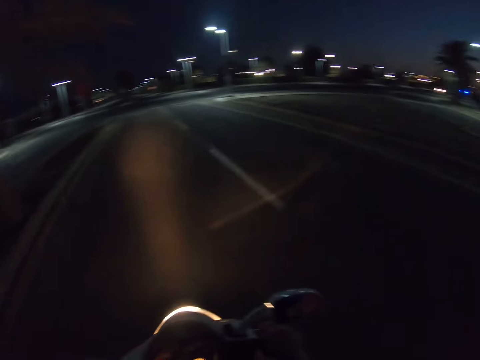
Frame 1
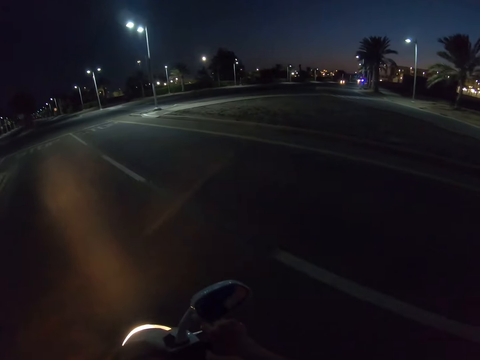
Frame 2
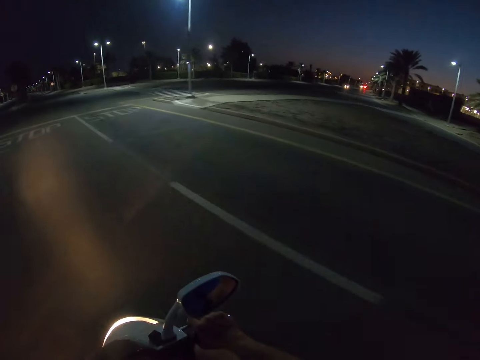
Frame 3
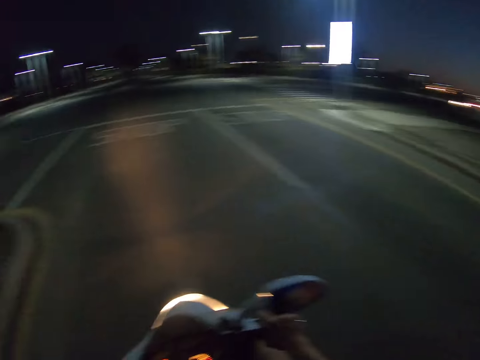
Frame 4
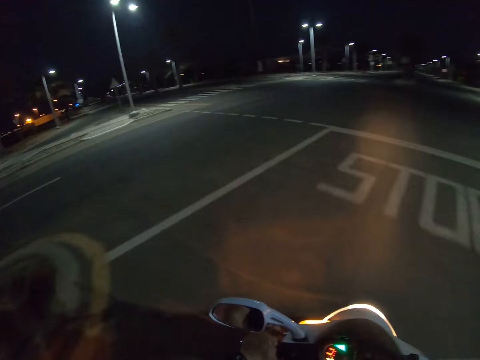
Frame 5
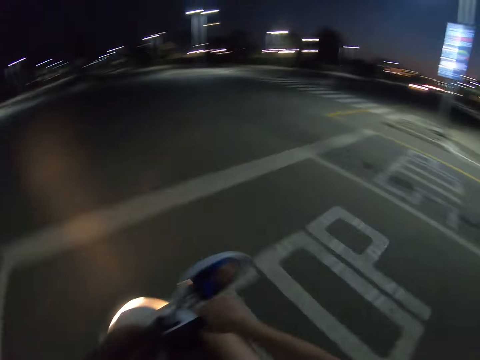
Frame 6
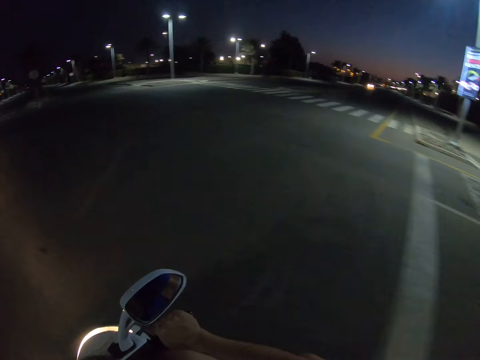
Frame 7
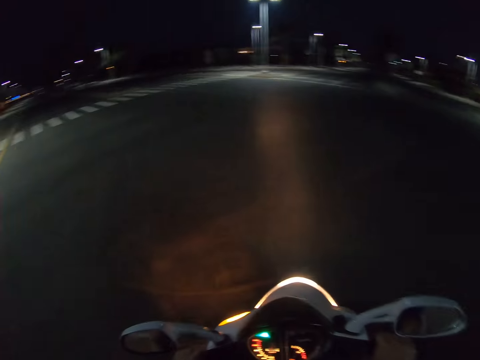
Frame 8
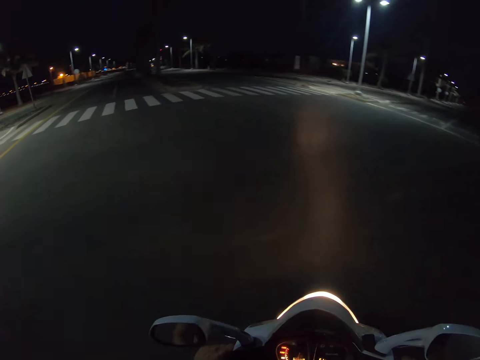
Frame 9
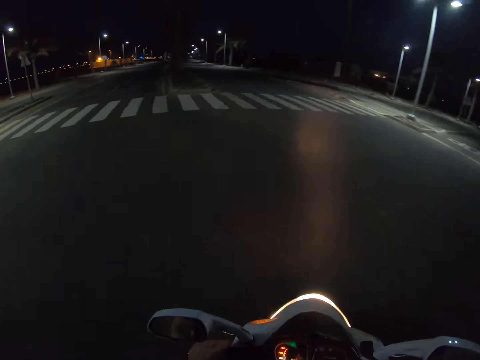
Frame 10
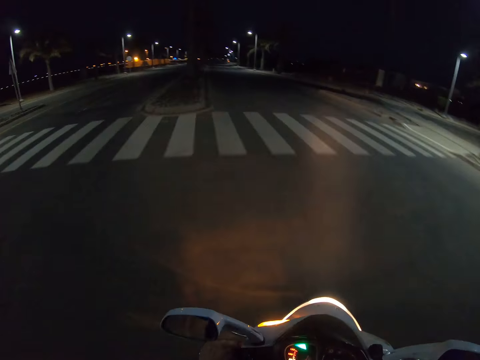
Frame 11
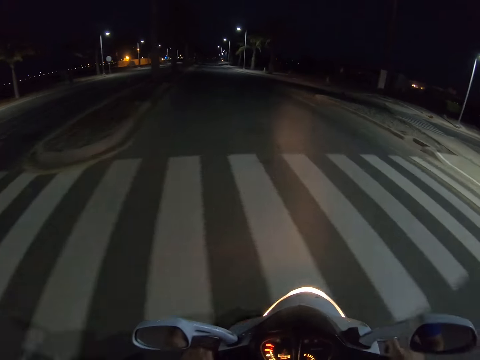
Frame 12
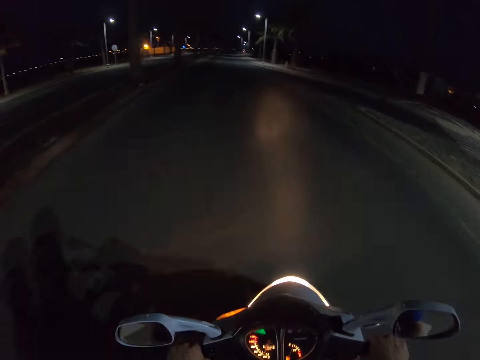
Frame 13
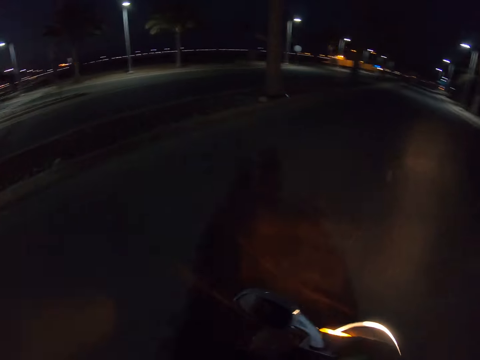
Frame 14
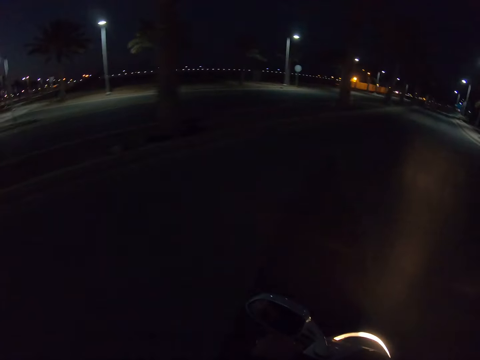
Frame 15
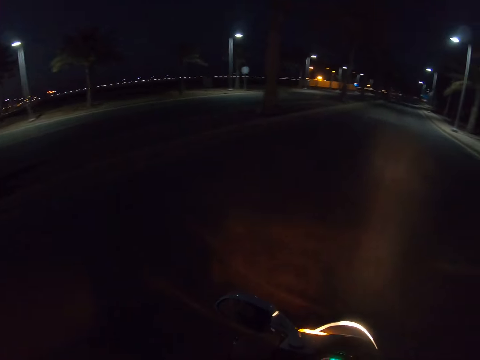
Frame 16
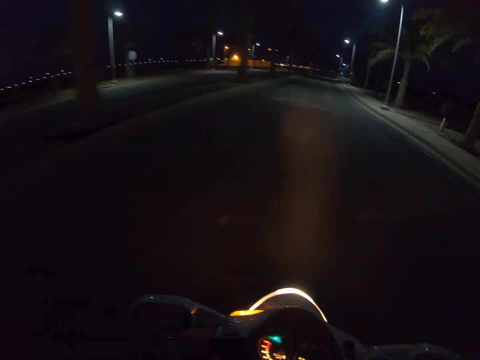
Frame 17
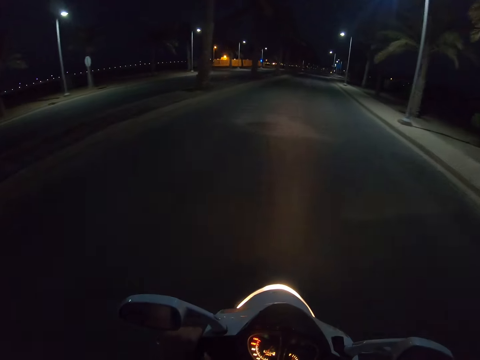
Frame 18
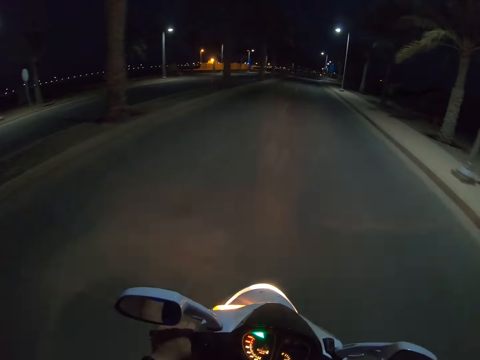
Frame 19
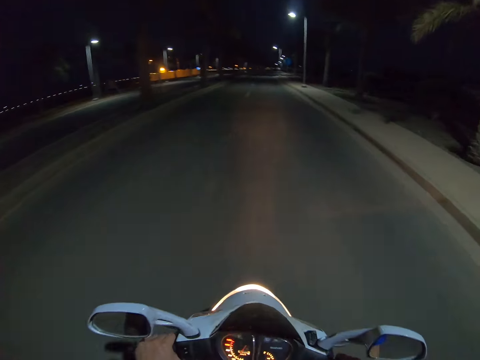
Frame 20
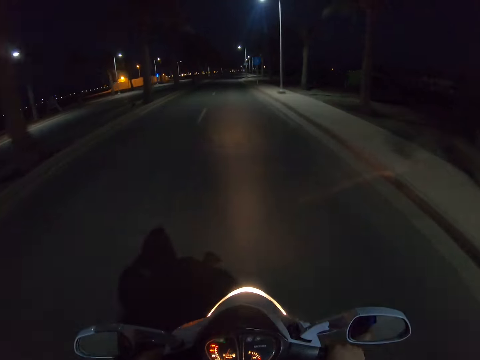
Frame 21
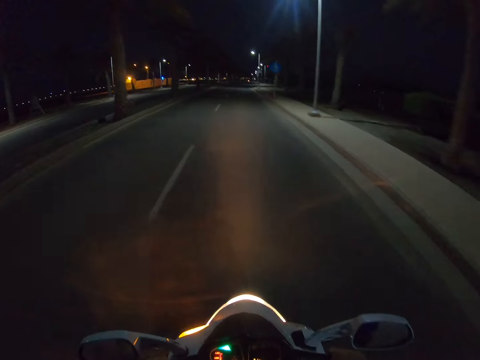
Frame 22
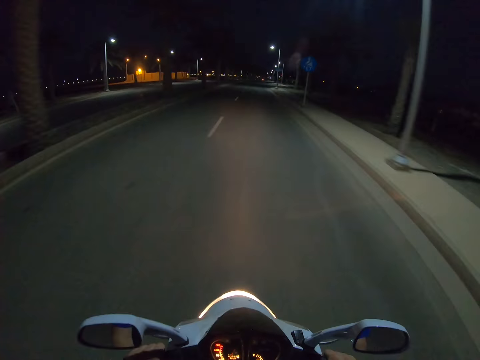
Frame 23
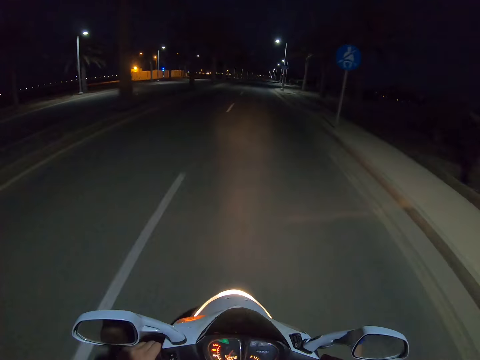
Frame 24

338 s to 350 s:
The camera wearer looks around the road. They ride a motorbike on the road.

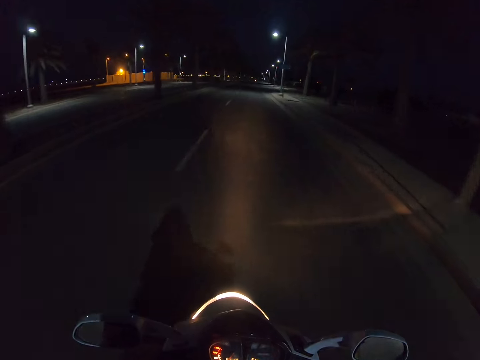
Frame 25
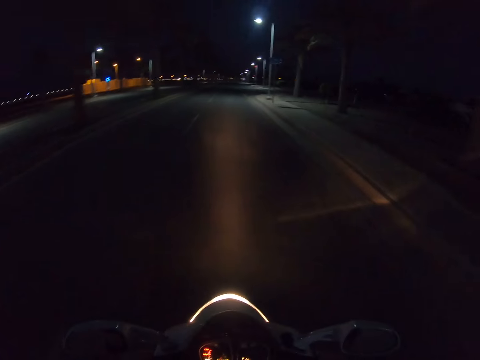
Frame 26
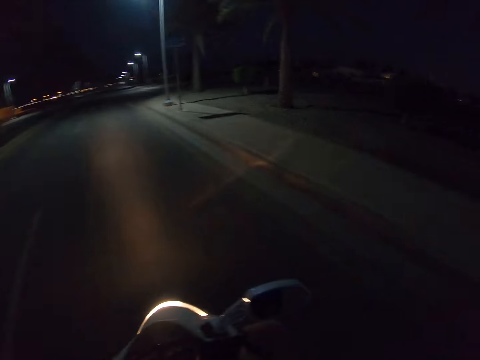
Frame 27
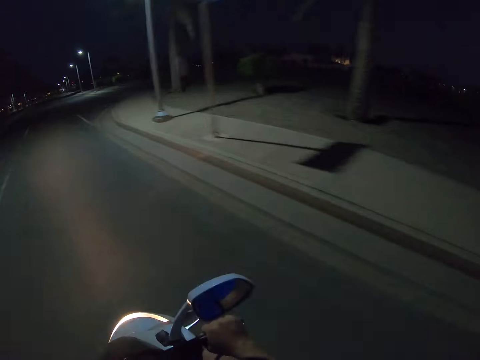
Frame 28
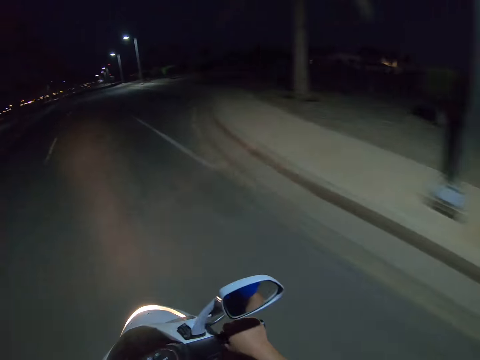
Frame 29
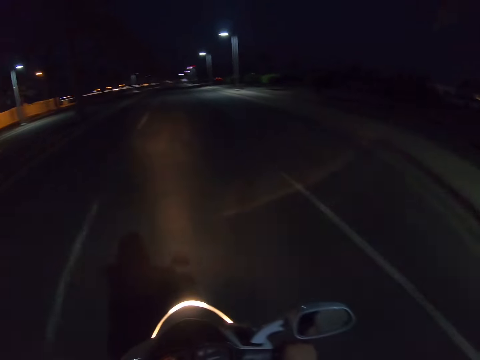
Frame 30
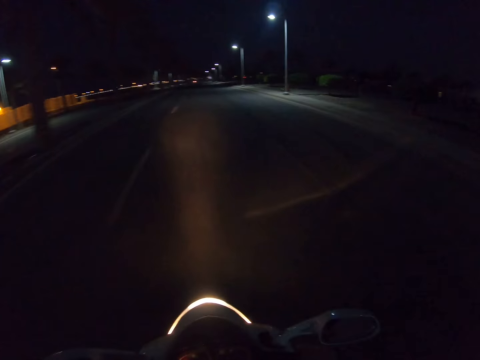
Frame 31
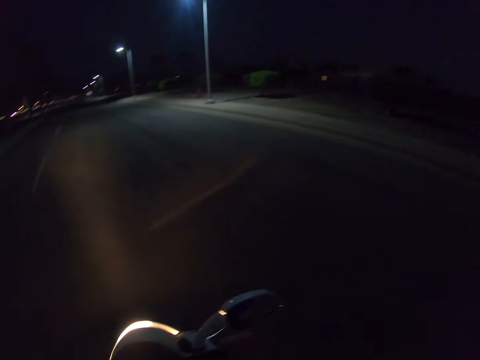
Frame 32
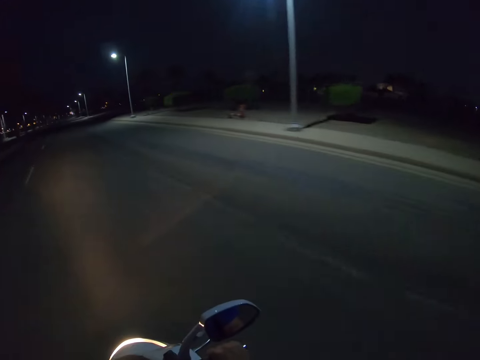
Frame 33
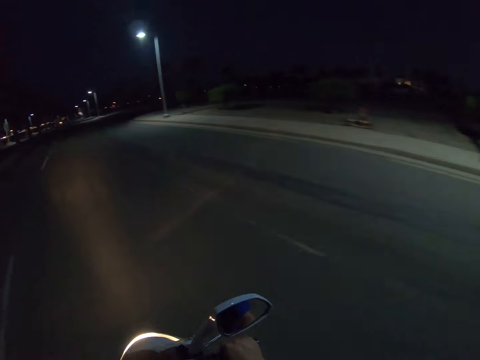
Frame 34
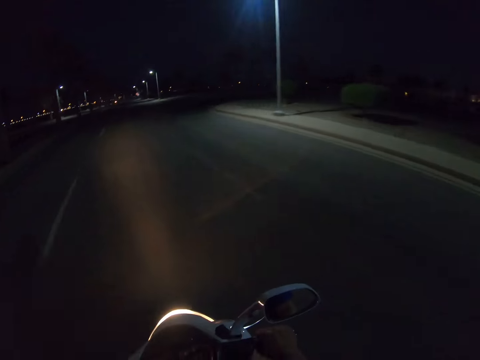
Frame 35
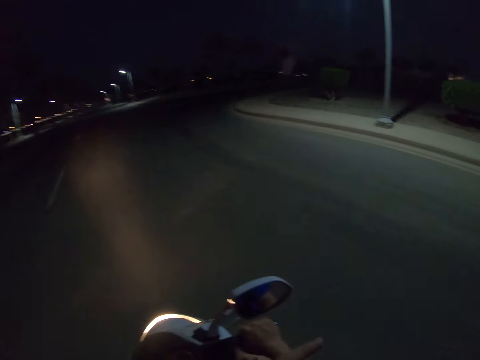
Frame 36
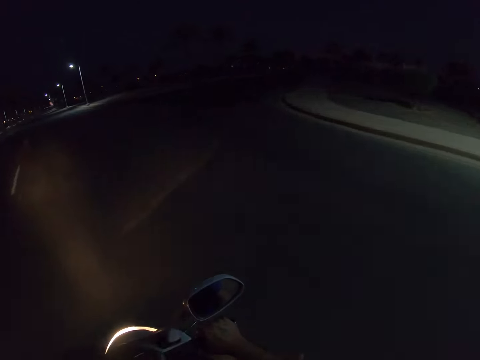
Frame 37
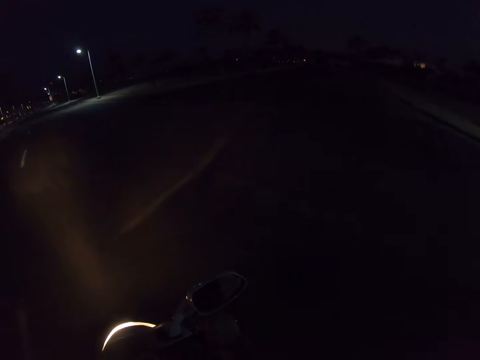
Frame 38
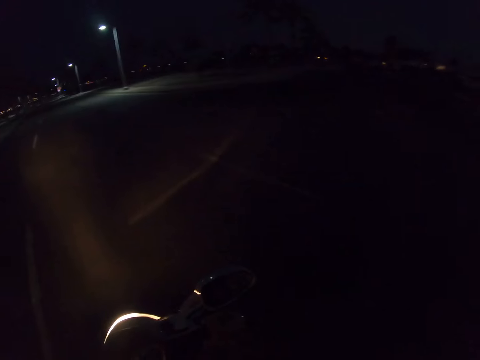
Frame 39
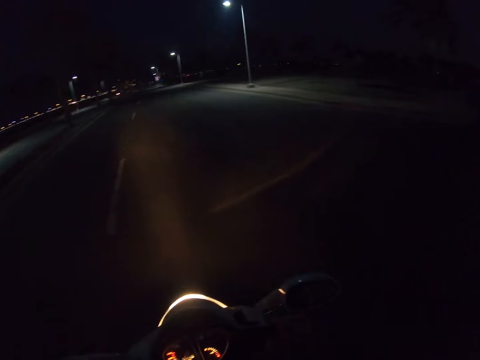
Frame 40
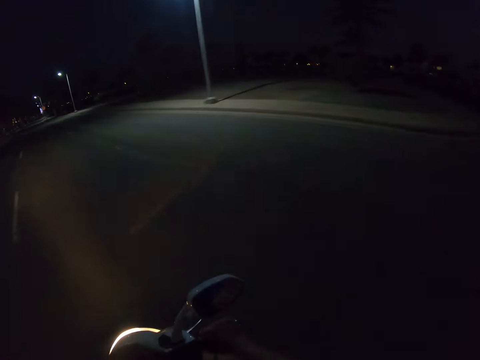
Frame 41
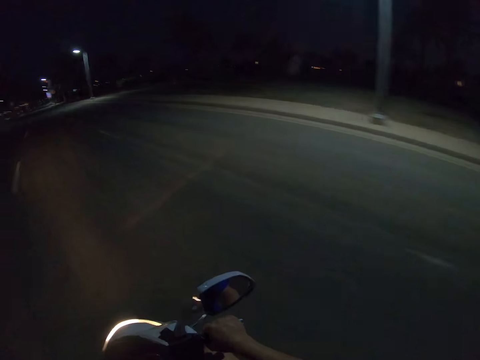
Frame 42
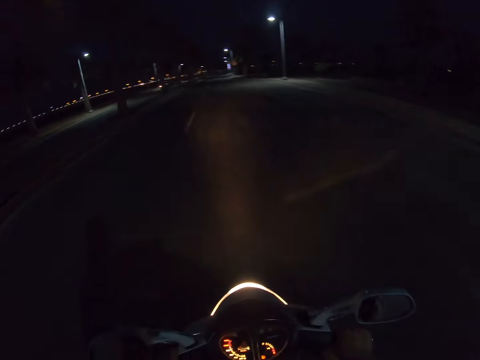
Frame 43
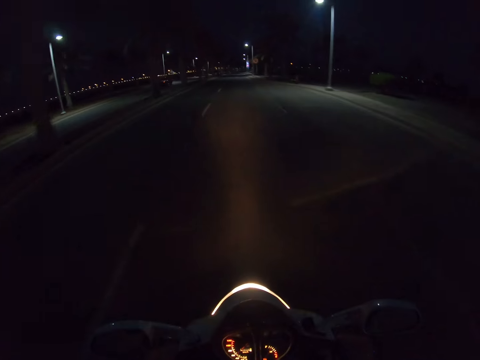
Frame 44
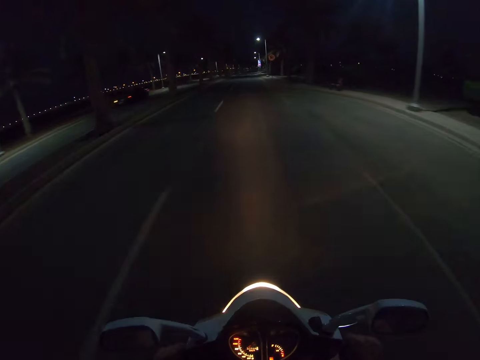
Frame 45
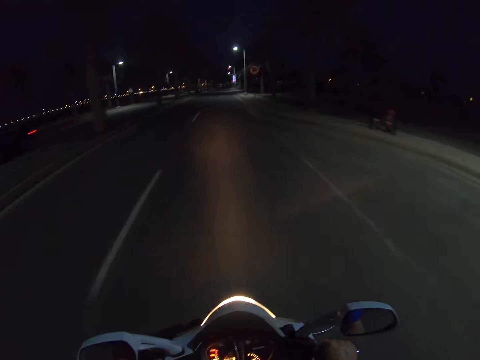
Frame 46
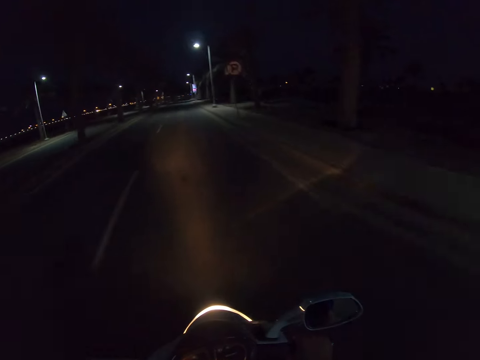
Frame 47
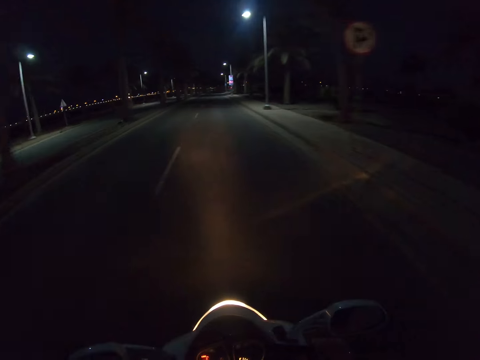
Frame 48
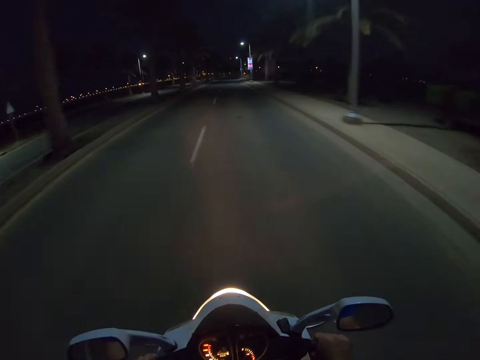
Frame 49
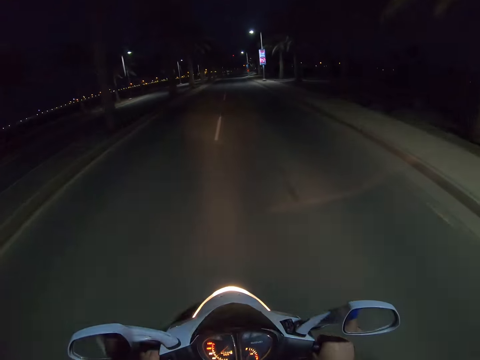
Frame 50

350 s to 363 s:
The camera wearer looks around the road. They ride a motorbike on the road.

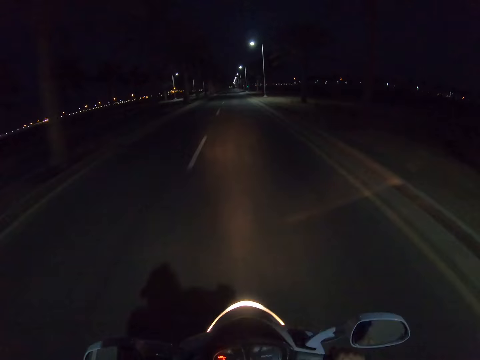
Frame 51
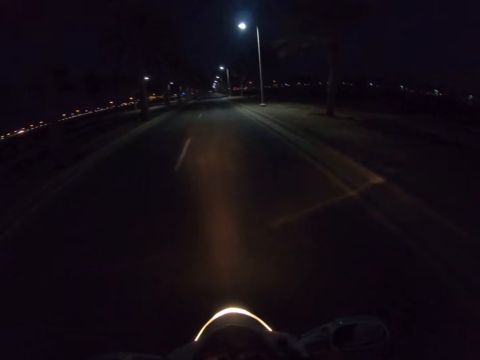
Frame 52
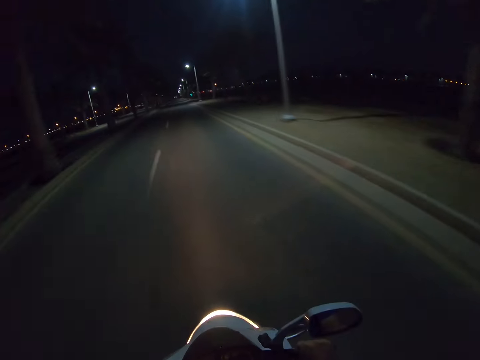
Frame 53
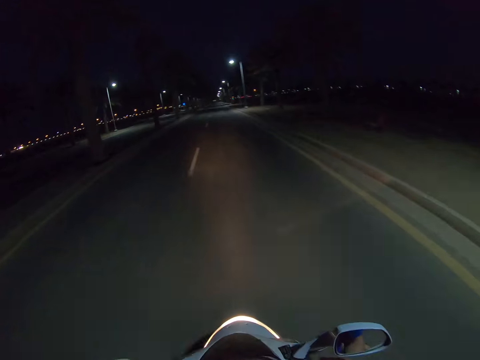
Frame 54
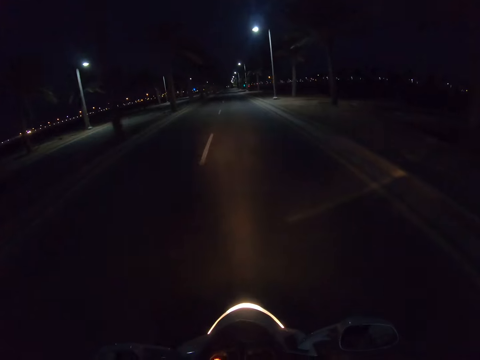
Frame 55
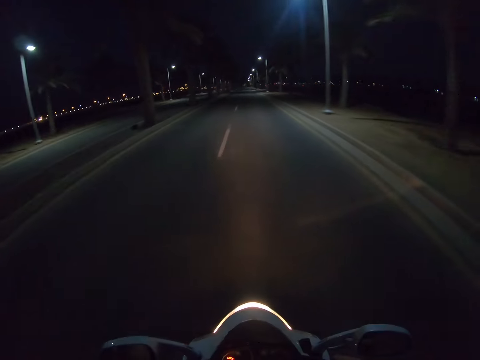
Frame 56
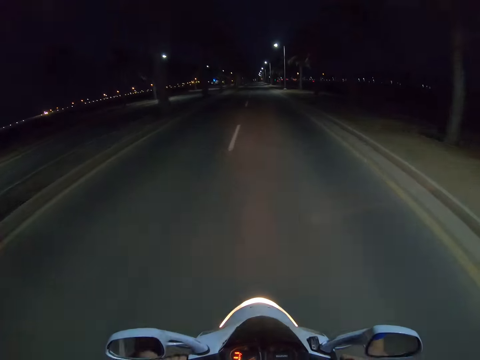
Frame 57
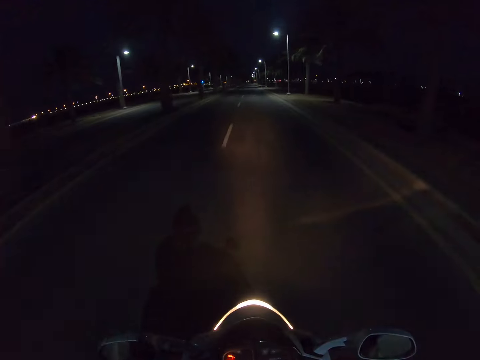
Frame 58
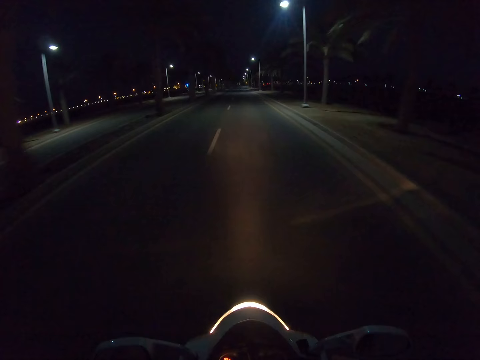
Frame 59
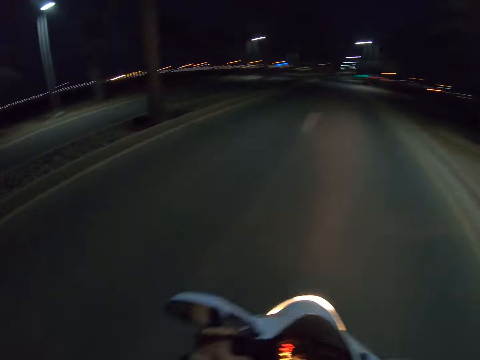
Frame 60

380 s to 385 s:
The camera wearer looks around the road. They ride a motorbike on the road.
